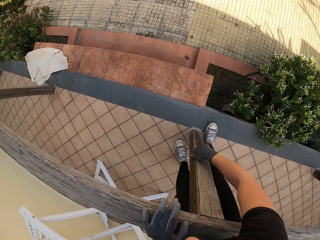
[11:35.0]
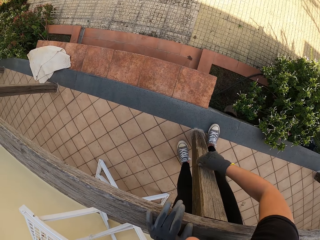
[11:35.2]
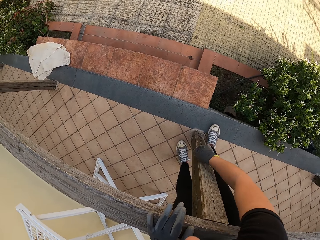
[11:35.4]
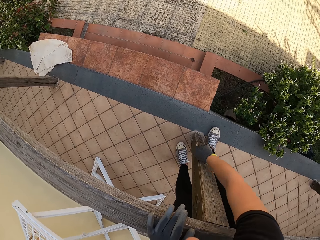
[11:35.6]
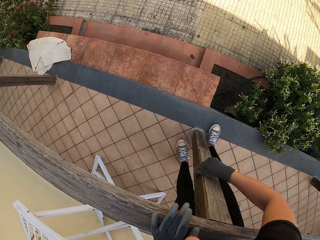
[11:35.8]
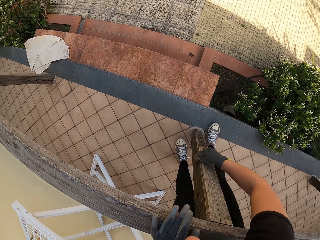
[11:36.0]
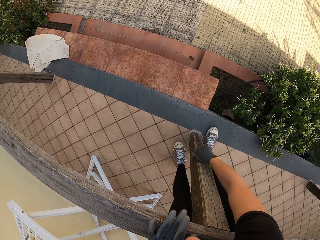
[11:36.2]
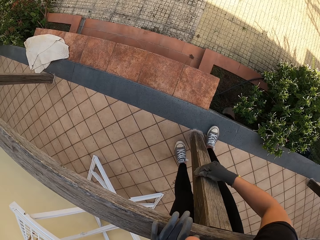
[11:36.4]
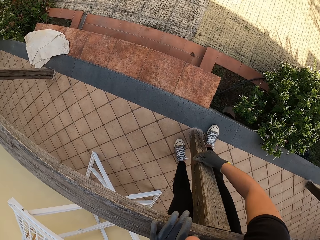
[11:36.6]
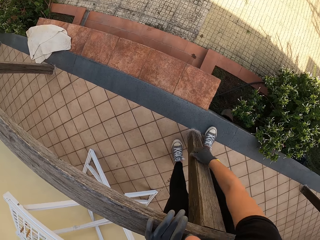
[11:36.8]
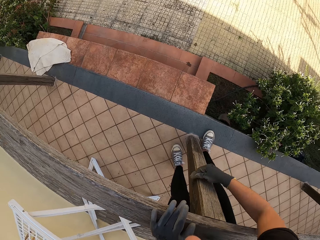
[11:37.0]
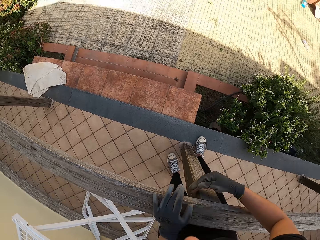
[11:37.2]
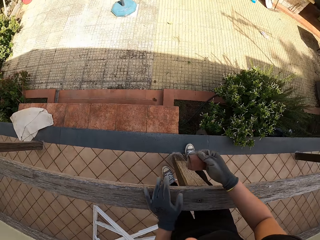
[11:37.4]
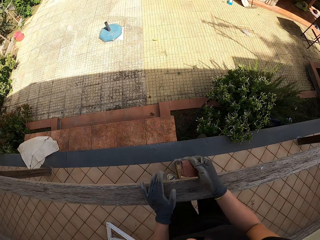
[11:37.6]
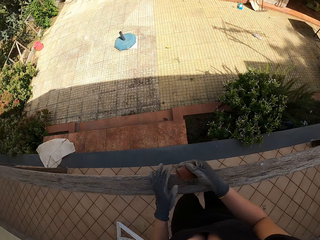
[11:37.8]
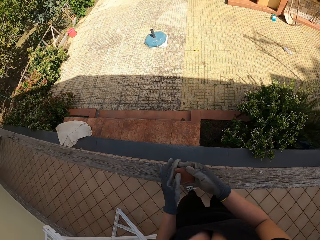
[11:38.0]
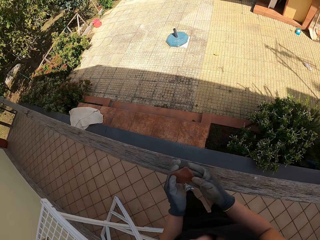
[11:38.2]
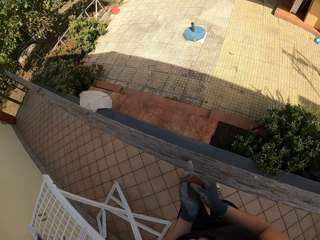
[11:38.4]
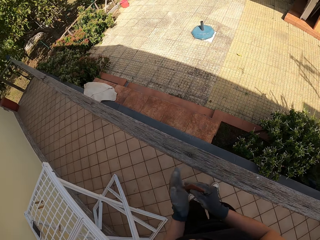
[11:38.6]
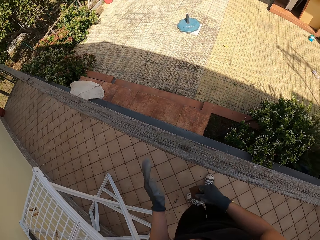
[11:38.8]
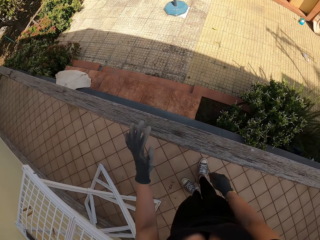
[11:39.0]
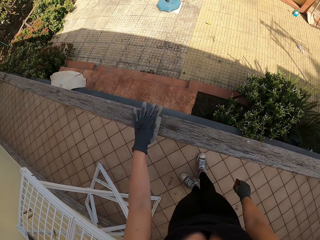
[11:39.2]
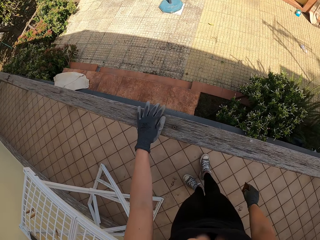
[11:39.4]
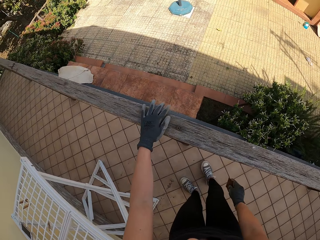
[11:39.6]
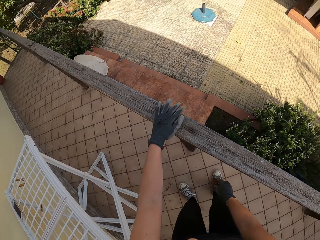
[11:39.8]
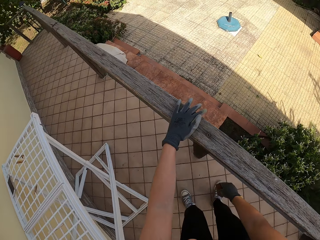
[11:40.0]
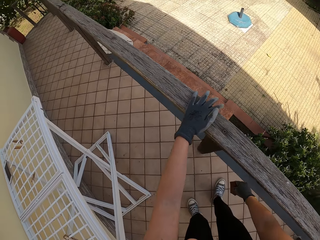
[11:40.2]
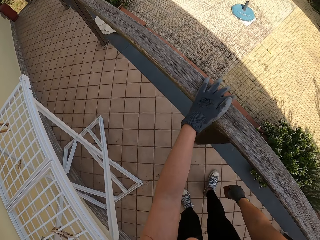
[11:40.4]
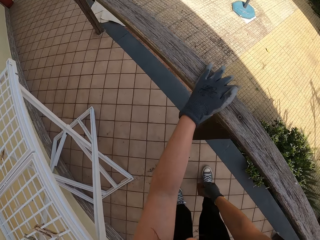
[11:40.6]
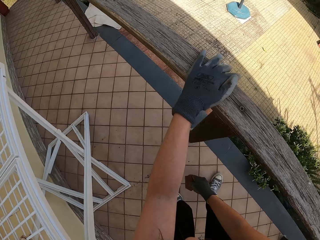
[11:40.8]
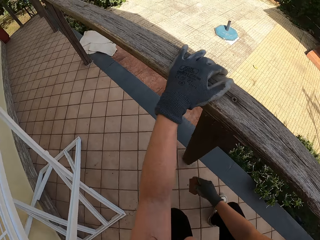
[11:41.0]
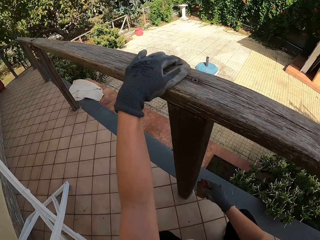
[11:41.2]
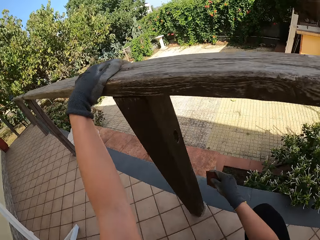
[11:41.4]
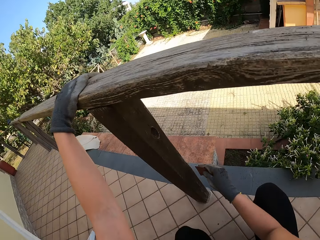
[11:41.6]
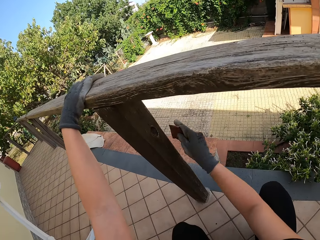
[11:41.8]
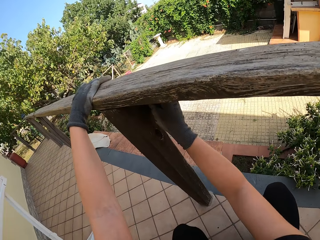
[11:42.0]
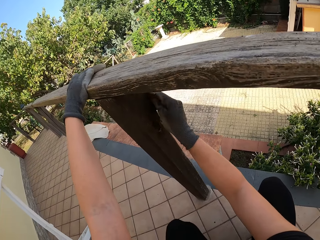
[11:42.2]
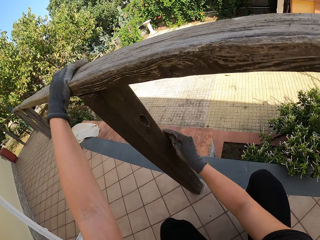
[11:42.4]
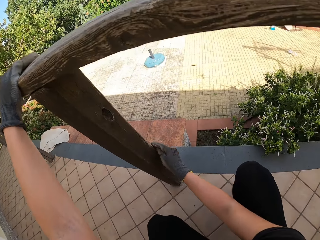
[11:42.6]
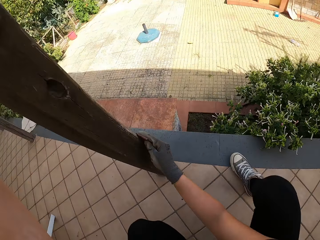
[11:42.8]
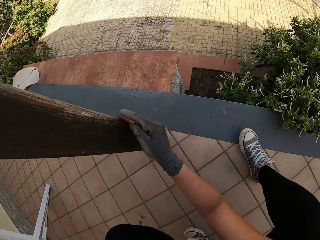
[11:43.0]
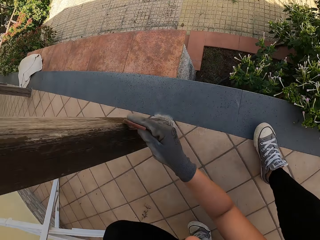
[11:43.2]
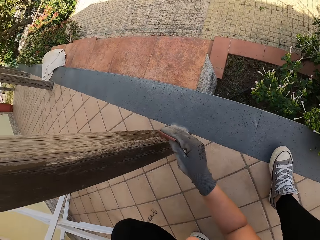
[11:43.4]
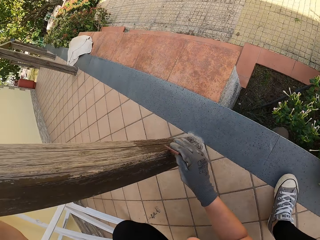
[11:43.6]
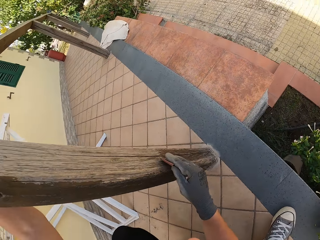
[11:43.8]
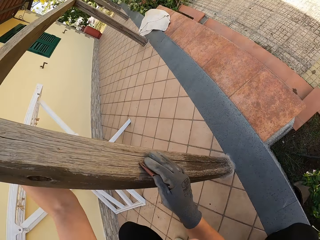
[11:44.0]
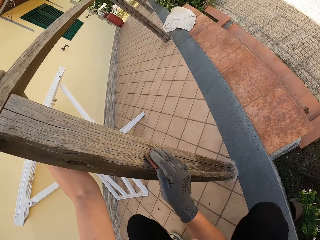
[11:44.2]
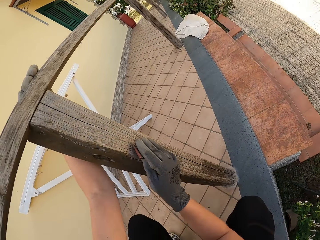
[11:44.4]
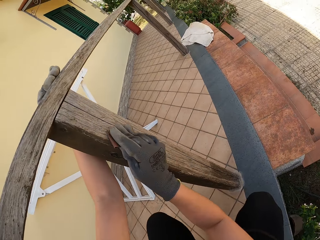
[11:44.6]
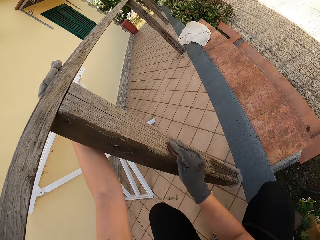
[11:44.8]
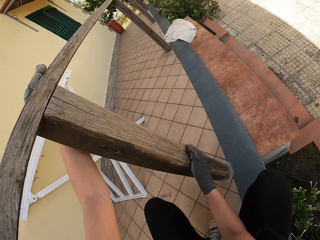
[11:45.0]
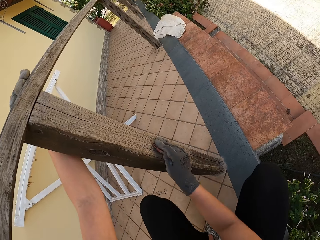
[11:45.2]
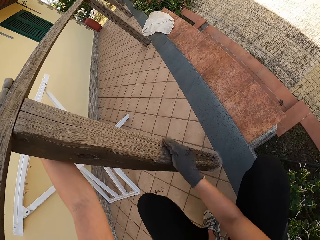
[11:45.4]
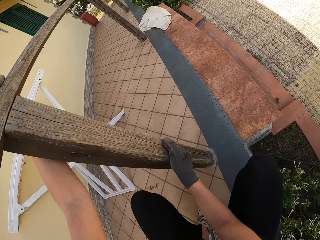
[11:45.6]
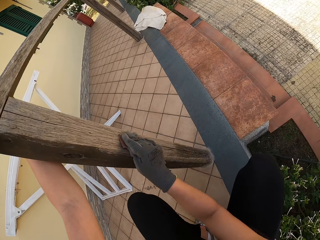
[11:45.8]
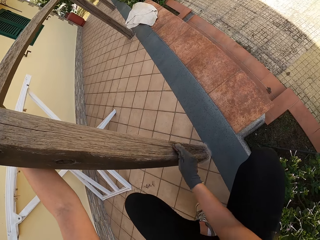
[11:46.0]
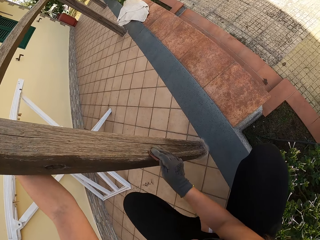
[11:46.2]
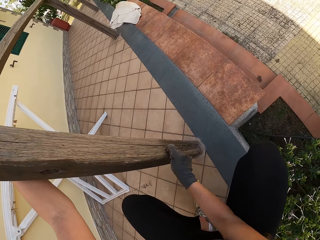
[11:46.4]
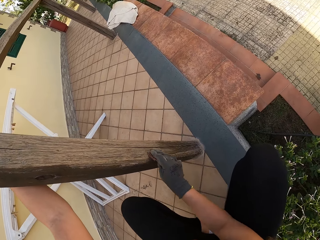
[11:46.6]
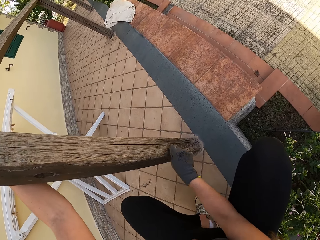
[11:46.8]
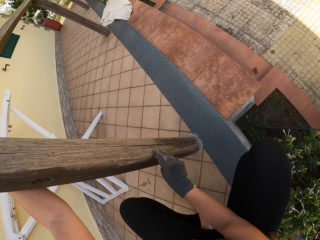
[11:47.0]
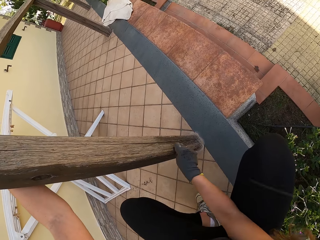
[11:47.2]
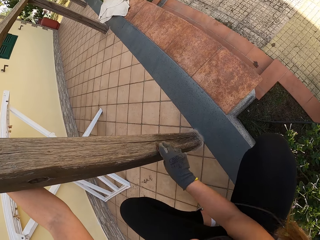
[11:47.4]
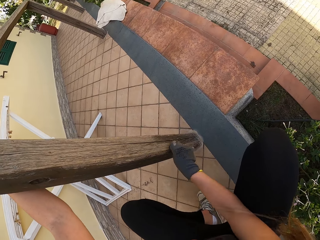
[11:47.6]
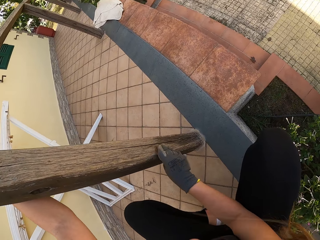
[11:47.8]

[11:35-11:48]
The camera wearer stops scrubbing the balcony. She changes the position of the sandpaper. She changes it again. She holds the balcony with her left hand. She bends down. She squats. She scrubs the balcony with her right hand with the sandpaper.

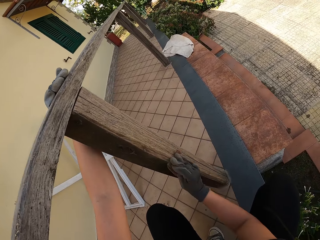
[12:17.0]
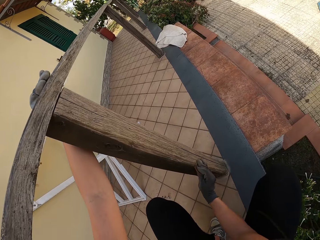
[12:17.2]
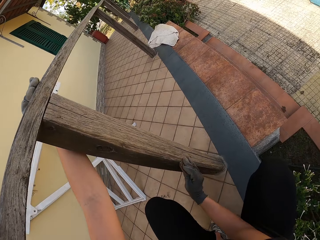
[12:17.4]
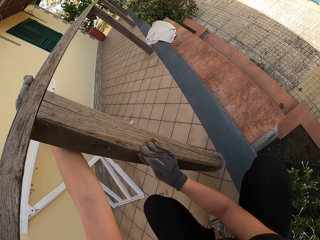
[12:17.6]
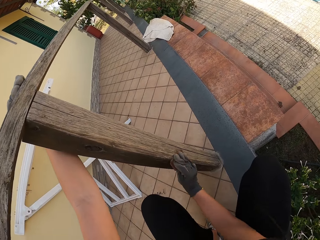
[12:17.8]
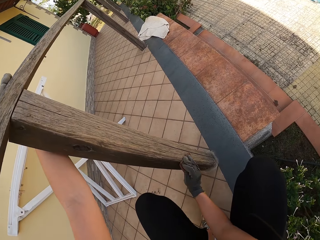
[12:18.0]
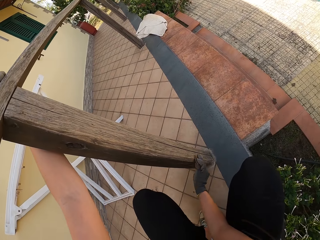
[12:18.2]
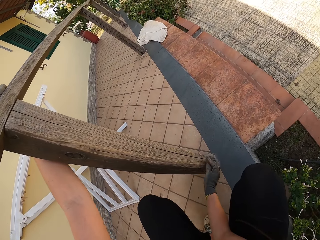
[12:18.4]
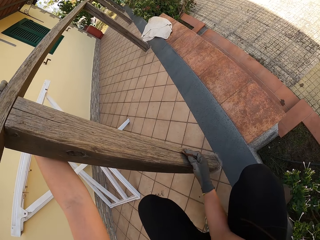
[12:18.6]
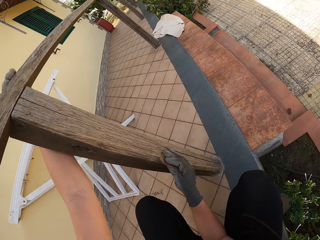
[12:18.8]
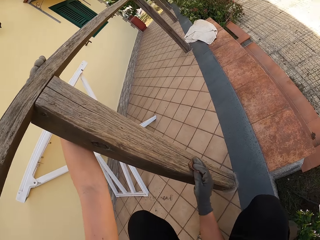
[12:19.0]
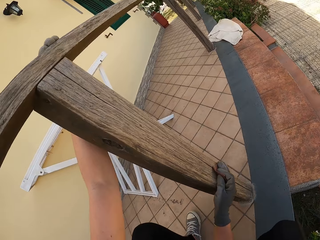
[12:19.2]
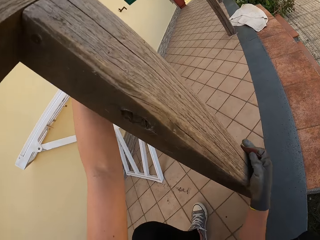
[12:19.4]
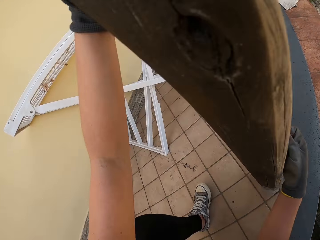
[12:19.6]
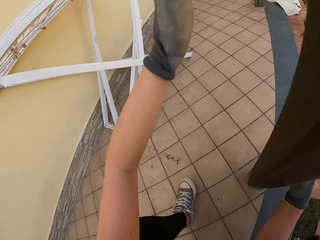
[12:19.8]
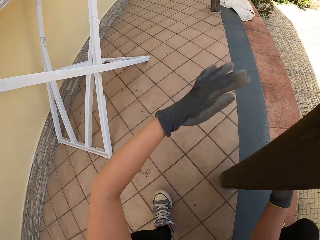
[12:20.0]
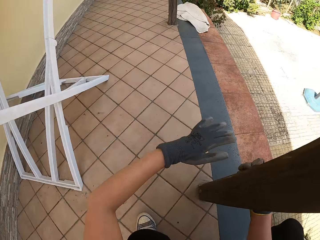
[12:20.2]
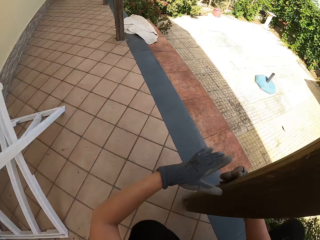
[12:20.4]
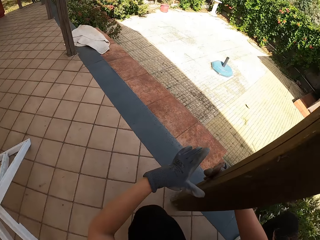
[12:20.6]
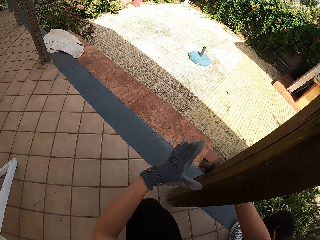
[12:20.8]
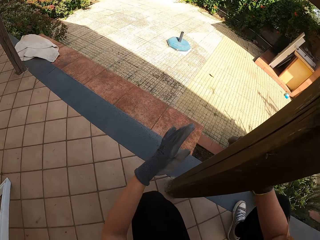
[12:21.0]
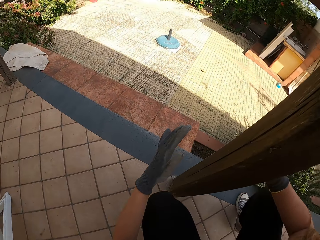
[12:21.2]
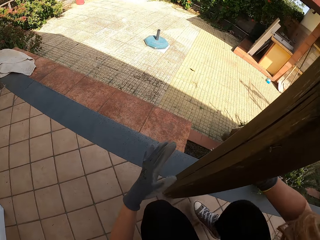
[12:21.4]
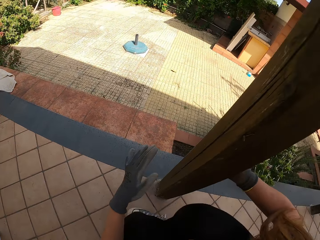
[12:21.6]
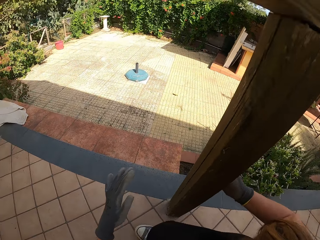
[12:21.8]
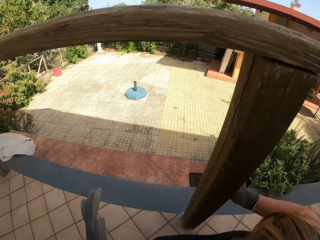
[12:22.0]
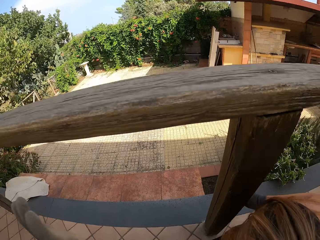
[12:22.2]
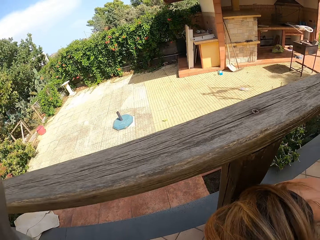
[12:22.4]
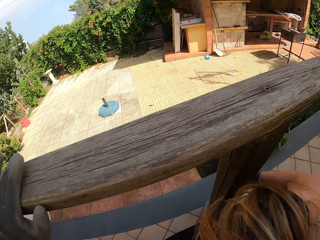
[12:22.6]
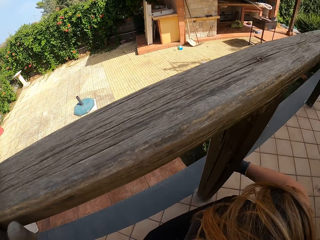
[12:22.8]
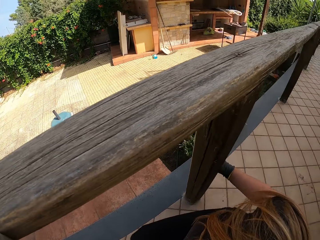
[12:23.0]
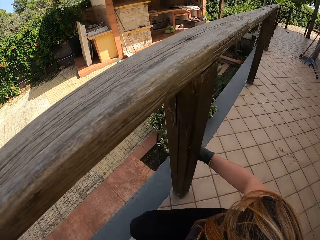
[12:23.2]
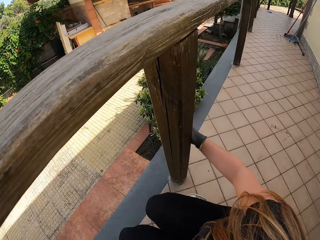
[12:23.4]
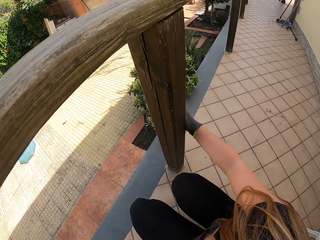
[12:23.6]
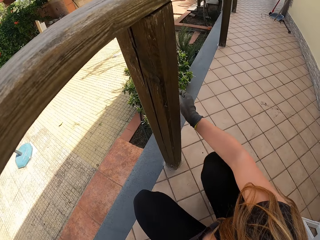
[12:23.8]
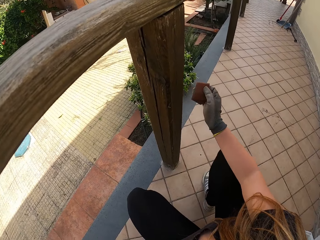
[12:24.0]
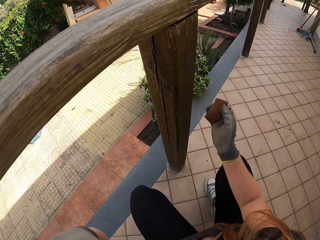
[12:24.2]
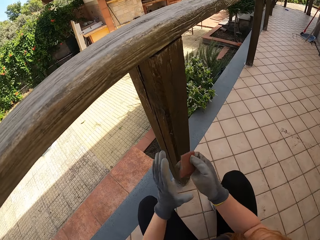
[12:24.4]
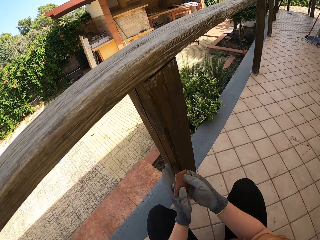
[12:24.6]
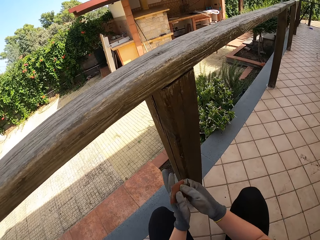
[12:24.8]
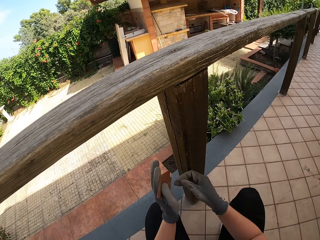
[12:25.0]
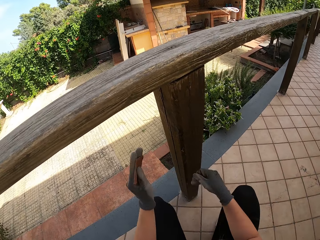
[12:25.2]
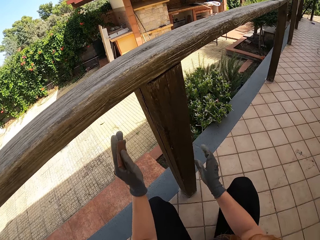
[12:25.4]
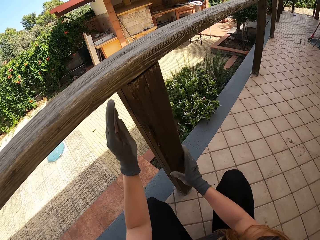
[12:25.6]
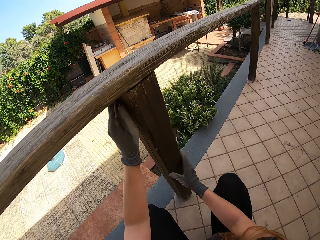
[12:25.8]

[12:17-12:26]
The camera wearer stops scrubbing the balcony, drops his left hand down and turns. They hold the balcony with her left hand and pass the sandpaper from the right hand to the left hand.
